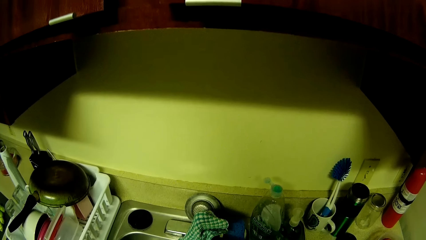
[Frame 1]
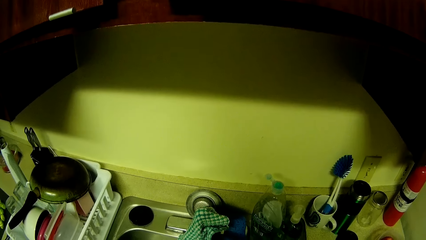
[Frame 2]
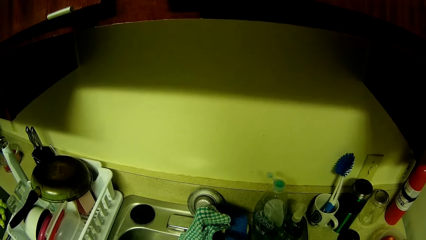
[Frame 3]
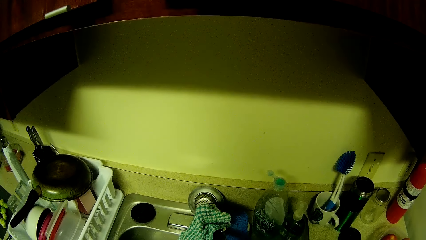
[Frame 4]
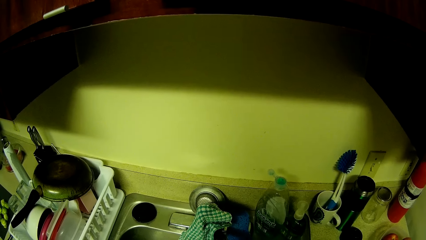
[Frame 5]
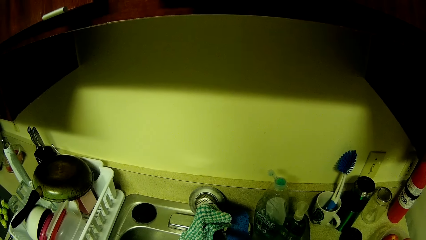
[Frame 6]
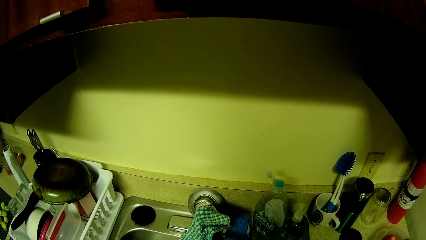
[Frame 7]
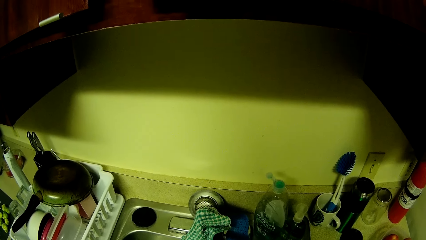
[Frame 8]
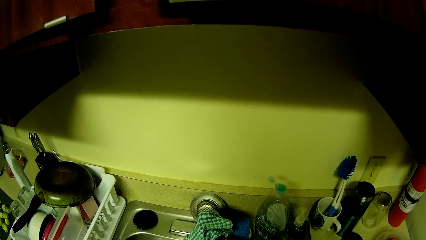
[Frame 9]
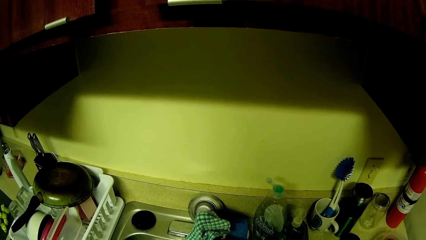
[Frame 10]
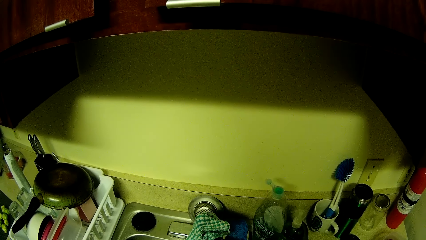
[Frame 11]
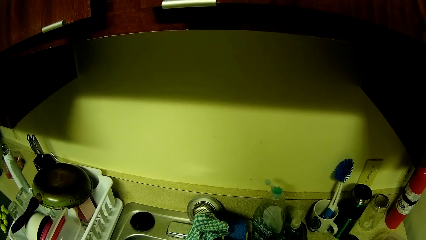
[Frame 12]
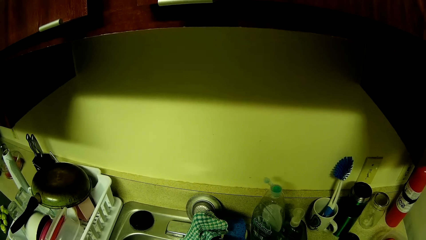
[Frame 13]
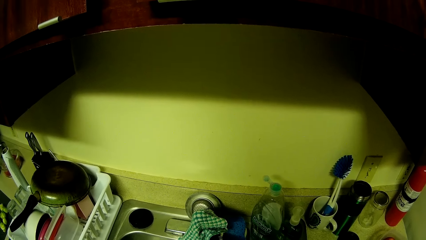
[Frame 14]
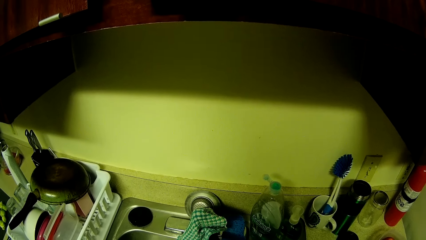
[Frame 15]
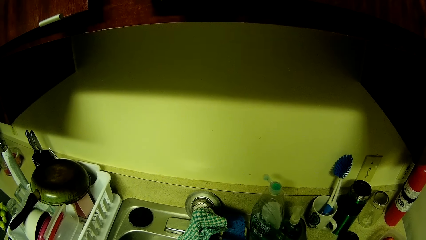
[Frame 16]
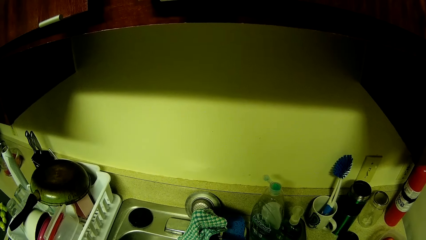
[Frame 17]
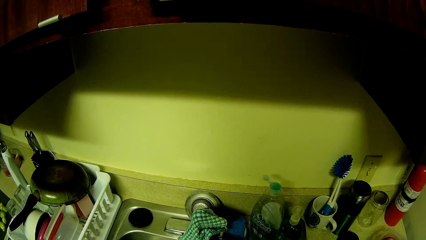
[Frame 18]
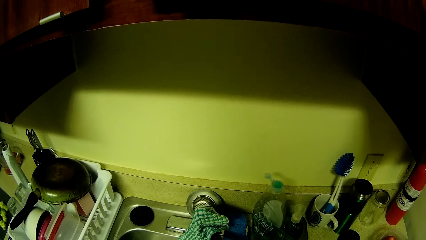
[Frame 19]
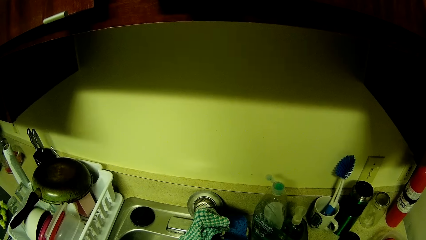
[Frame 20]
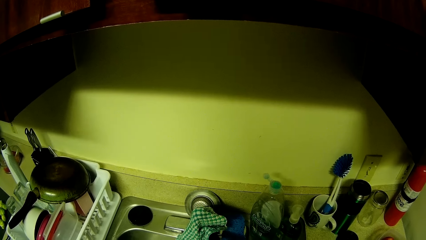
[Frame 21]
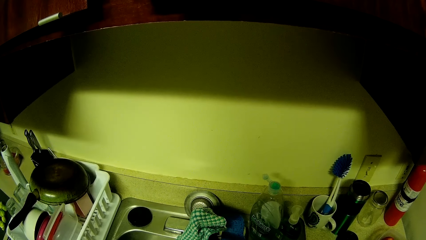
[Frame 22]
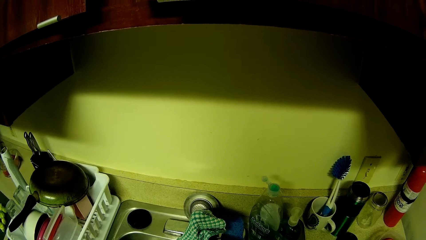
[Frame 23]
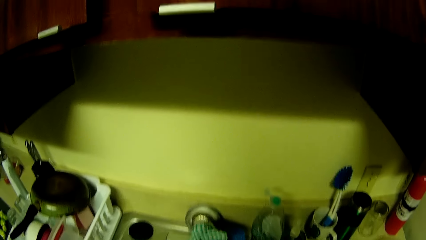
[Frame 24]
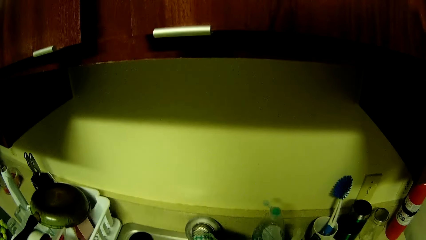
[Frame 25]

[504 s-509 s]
The camera wearer washes fruits with both hands in the sink.

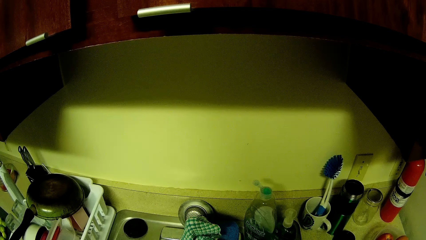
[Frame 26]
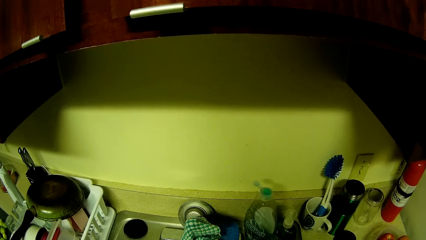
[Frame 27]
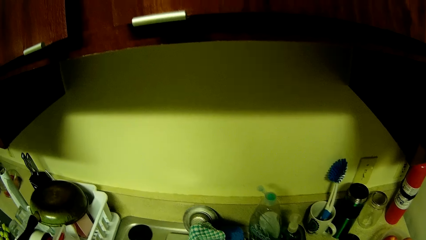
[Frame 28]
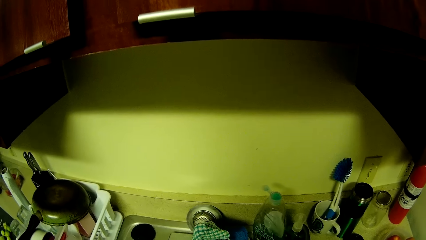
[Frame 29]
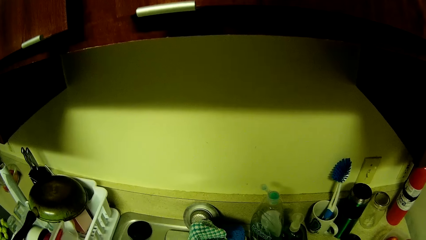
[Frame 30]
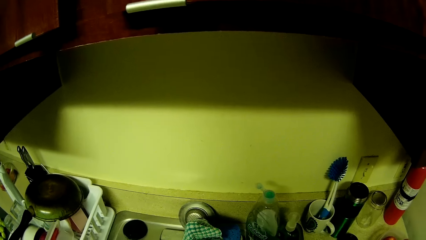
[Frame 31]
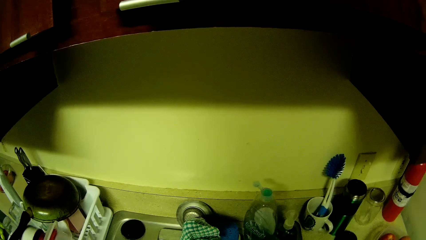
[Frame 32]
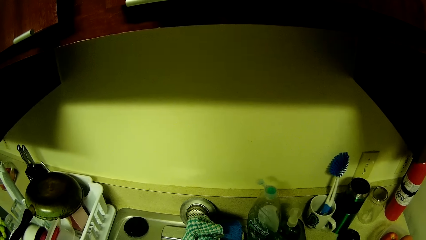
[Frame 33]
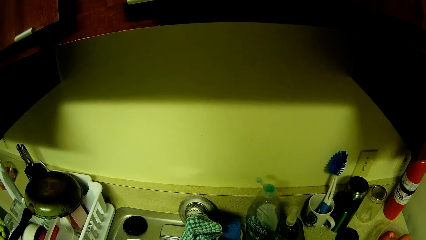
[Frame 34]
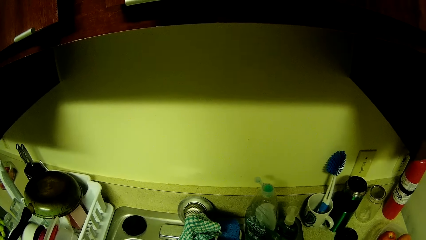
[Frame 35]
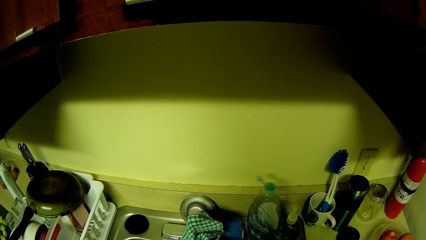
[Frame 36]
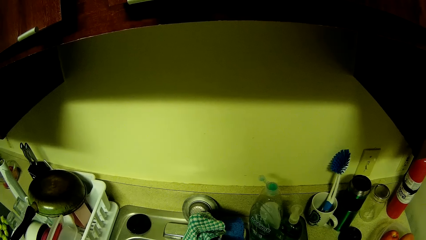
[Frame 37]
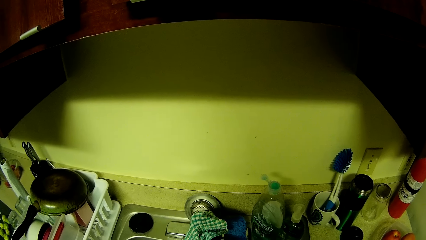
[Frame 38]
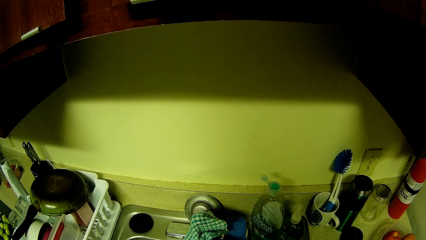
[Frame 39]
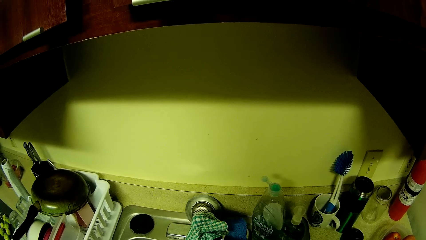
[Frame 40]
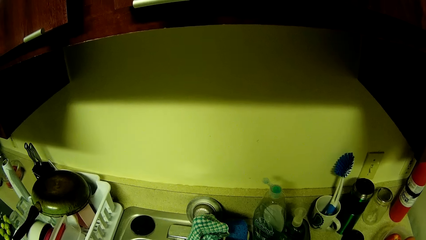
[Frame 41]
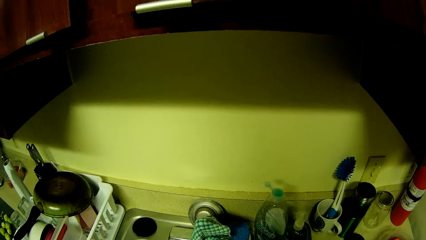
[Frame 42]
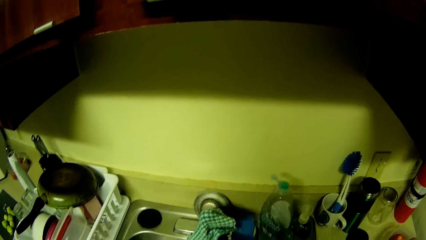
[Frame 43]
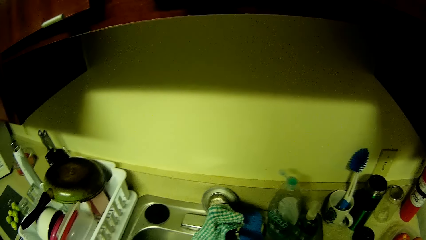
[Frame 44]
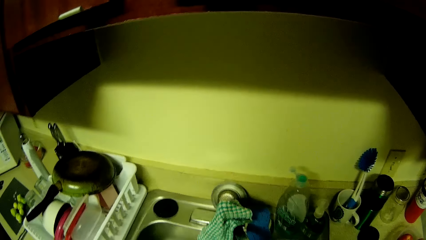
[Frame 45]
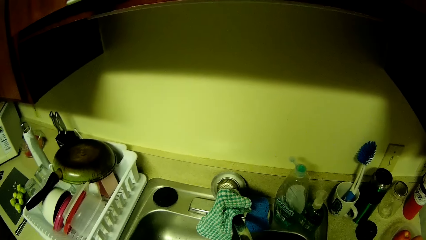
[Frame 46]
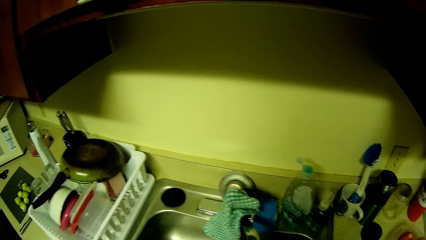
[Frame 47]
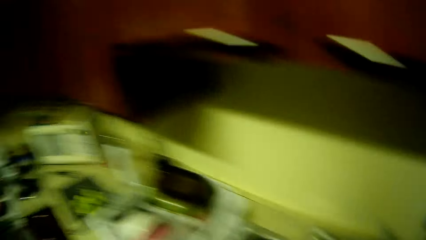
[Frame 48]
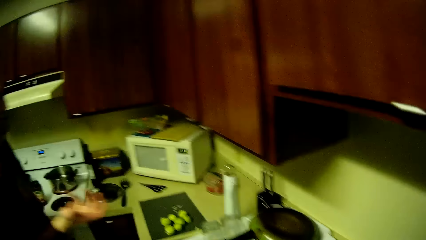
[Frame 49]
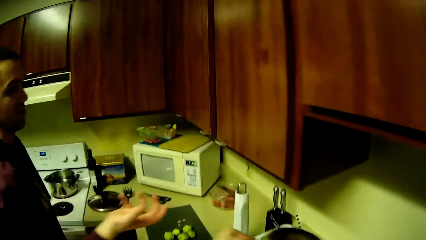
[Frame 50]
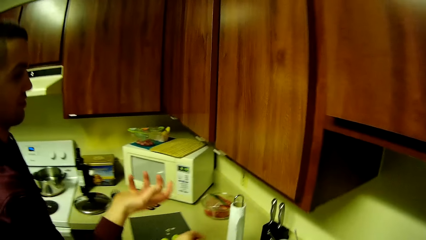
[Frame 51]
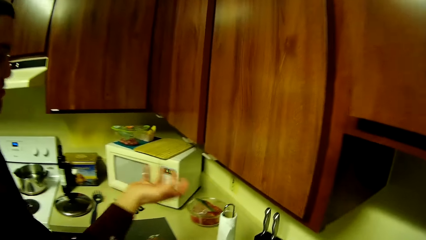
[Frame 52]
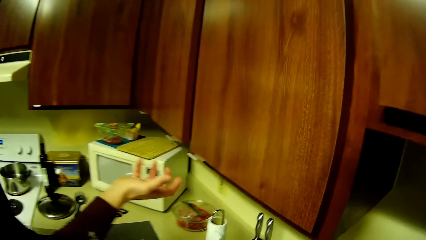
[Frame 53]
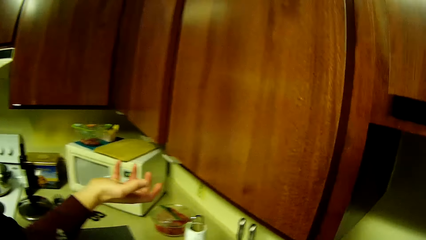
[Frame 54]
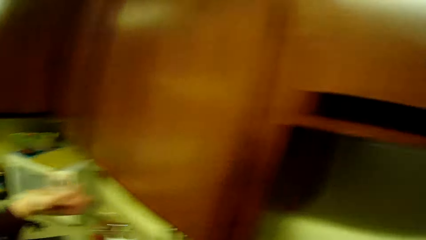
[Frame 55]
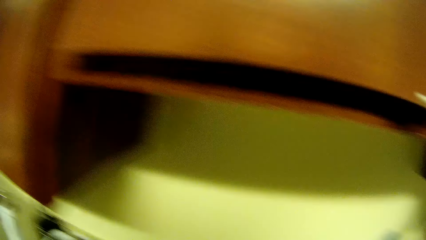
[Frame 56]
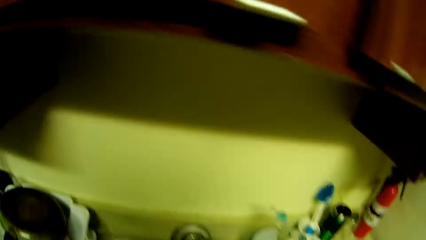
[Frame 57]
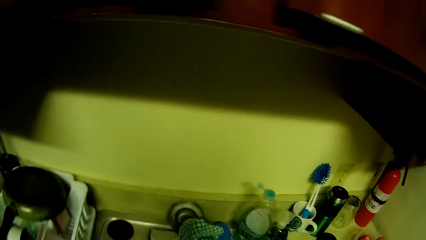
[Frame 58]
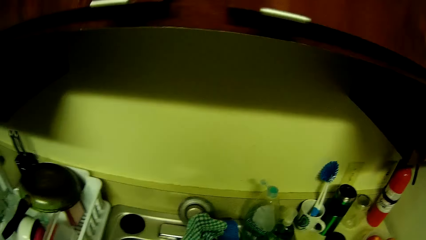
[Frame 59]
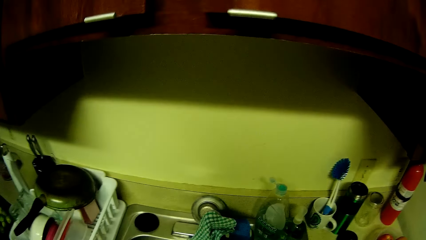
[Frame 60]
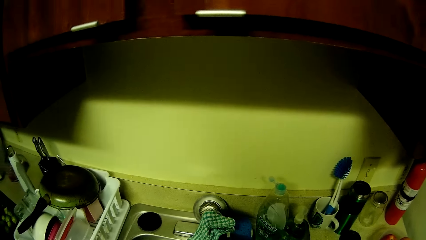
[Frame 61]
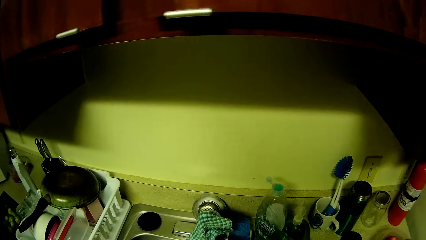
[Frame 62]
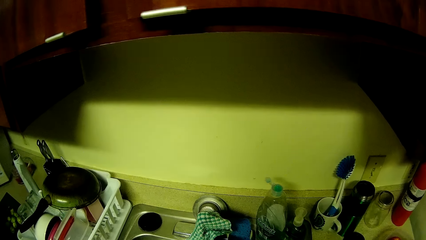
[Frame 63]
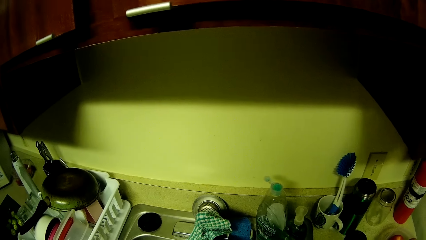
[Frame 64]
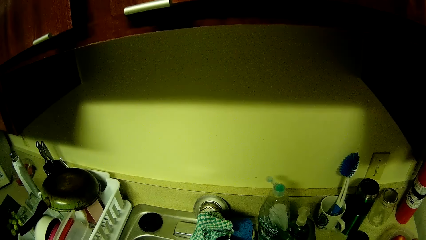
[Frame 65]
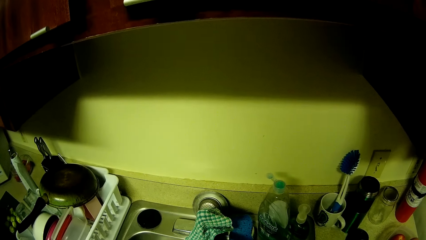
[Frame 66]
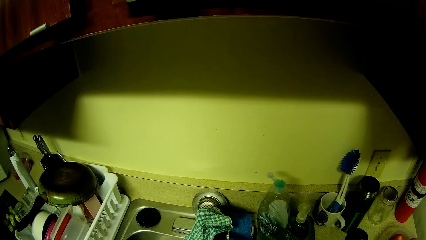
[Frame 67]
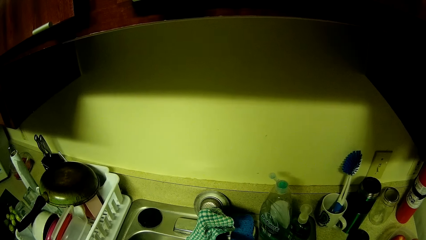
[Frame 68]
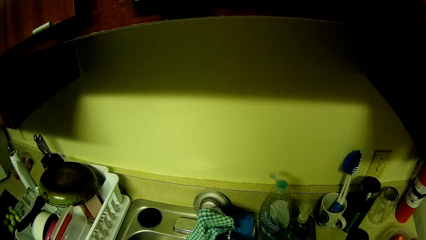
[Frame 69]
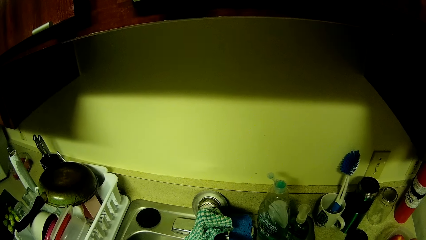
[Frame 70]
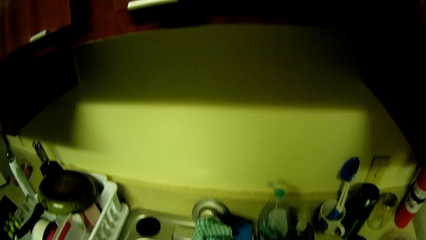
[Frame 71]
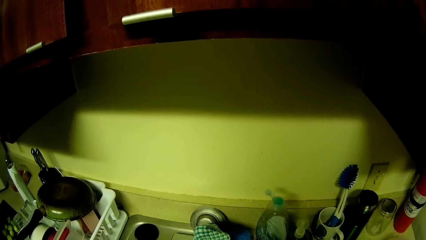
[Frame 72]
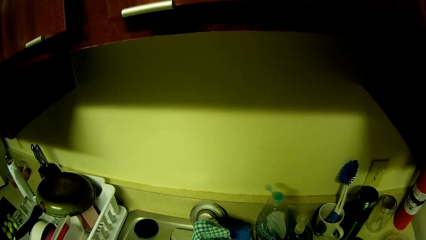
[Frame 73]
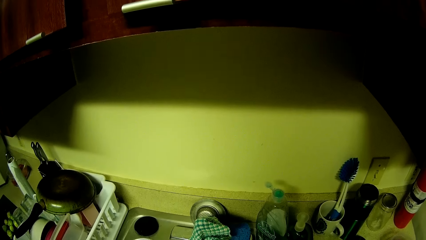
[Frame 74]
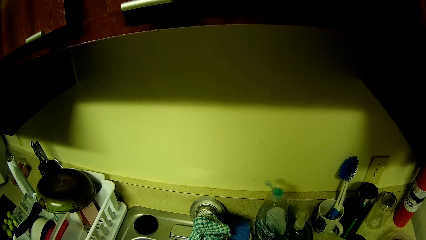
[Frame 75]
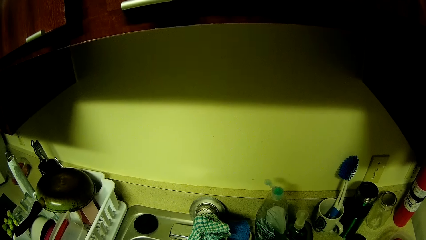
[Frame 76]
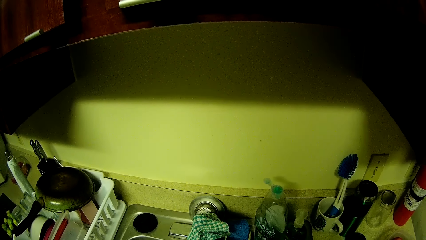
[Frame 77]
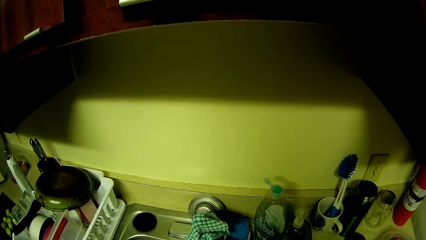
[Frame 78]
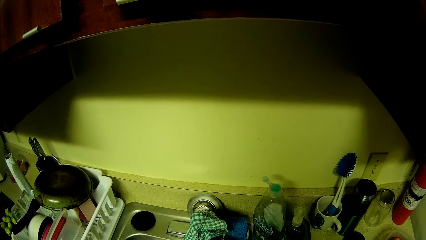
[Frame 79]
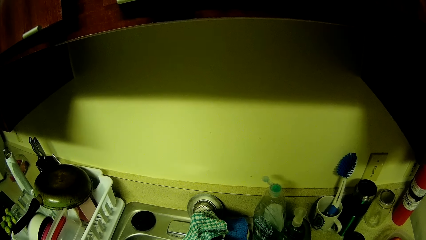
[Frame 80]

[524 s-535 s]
The camera wearer looks at the utensils. A person stretches his right hand.
